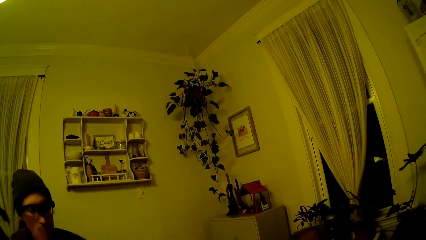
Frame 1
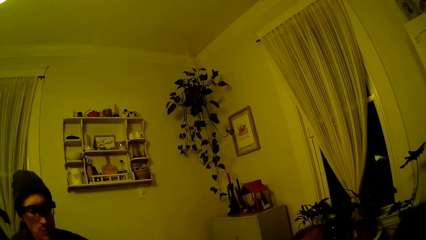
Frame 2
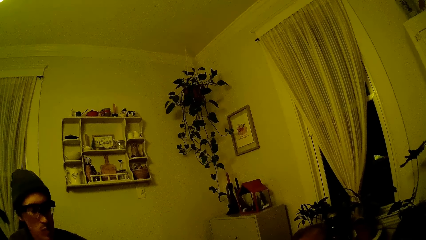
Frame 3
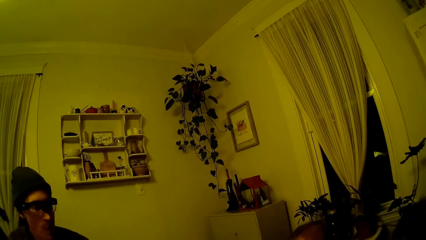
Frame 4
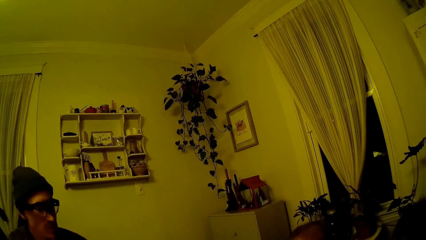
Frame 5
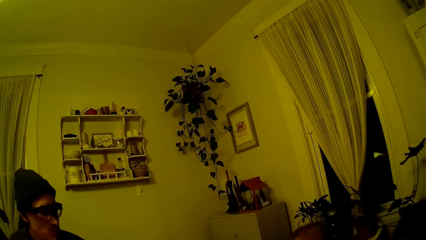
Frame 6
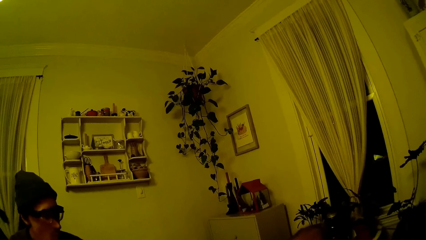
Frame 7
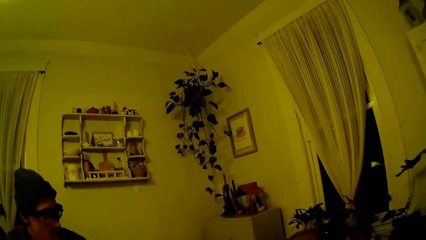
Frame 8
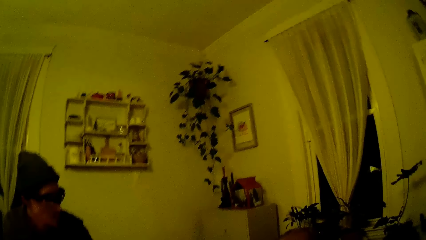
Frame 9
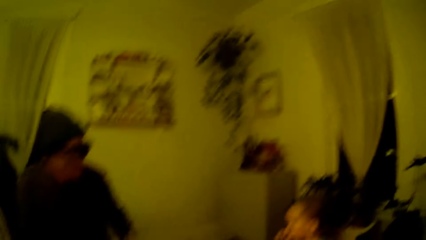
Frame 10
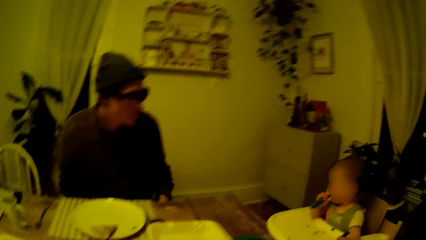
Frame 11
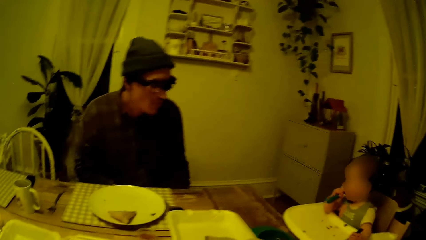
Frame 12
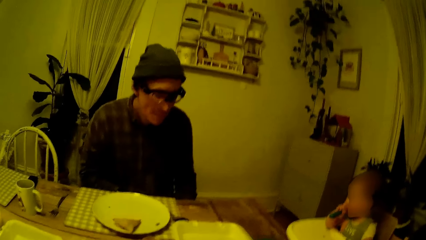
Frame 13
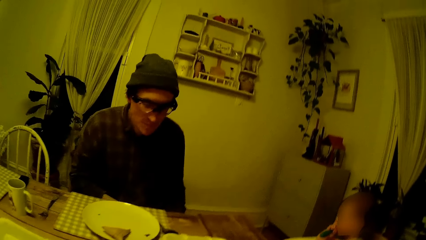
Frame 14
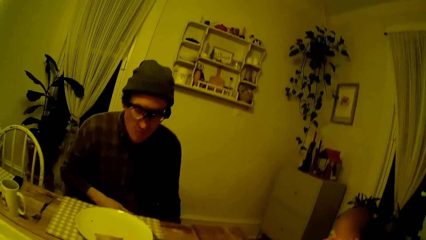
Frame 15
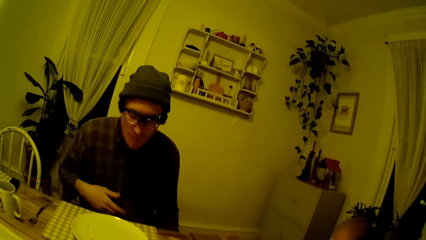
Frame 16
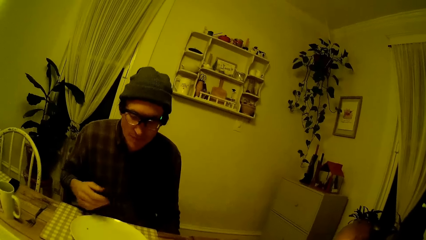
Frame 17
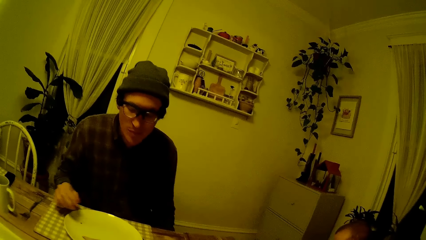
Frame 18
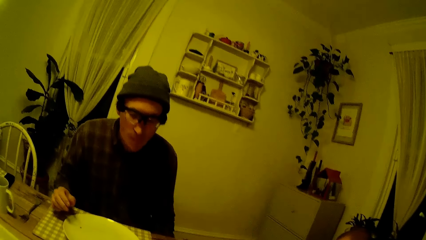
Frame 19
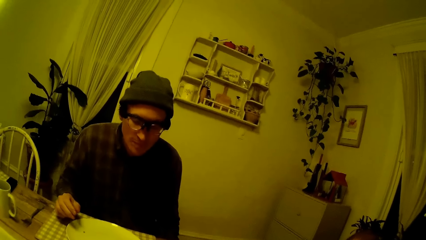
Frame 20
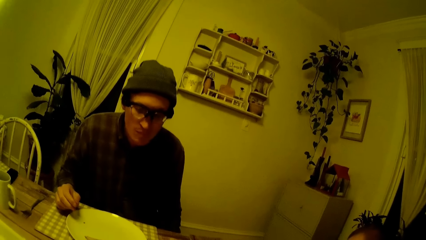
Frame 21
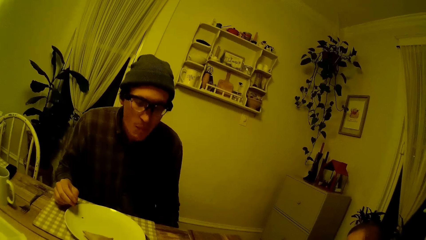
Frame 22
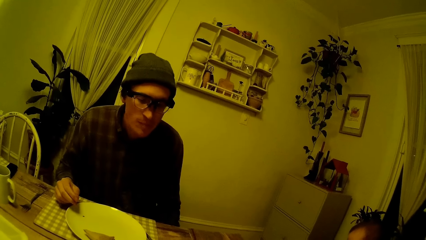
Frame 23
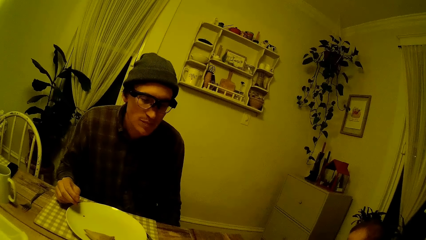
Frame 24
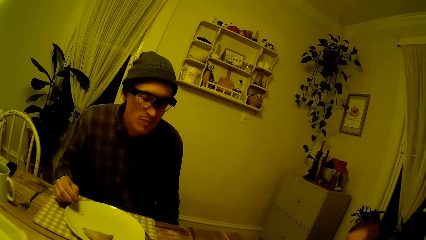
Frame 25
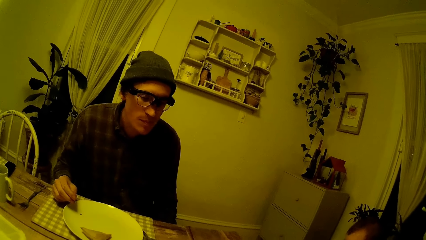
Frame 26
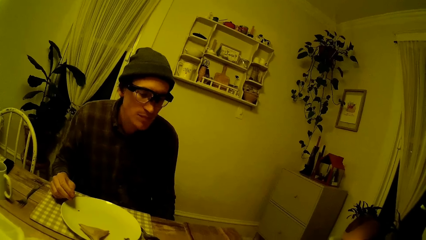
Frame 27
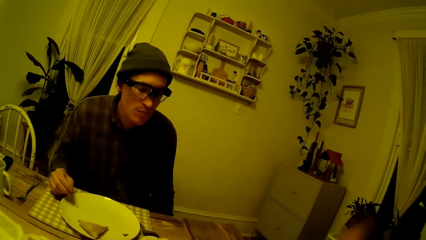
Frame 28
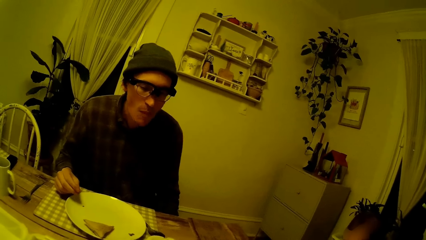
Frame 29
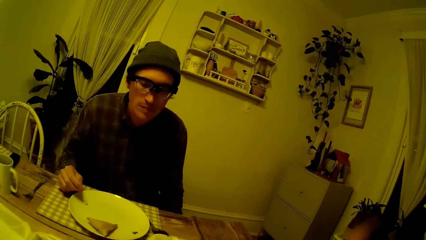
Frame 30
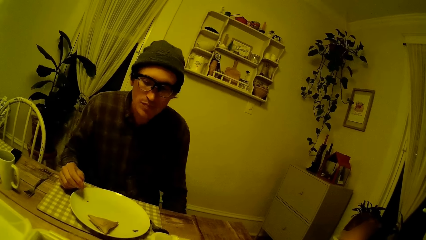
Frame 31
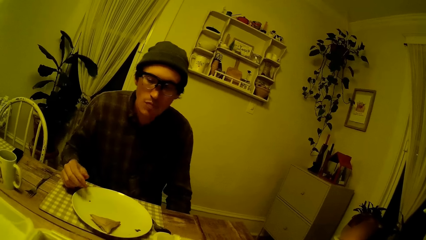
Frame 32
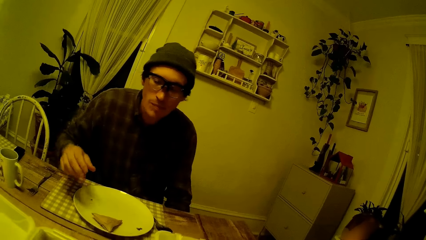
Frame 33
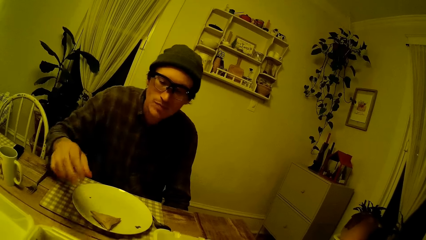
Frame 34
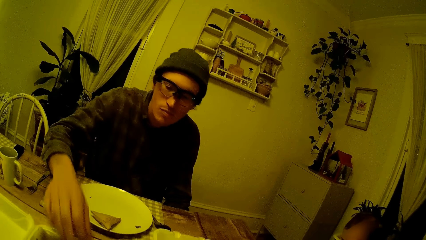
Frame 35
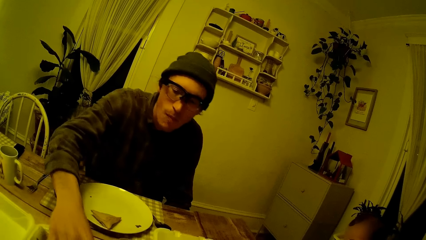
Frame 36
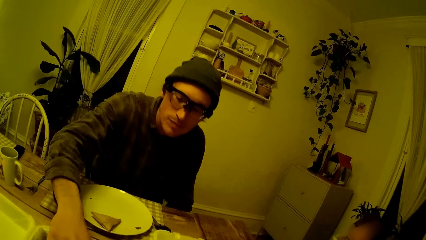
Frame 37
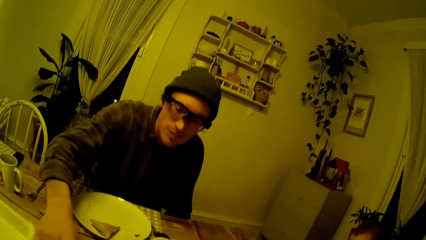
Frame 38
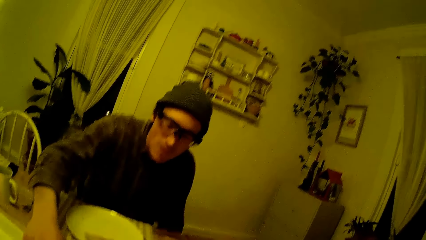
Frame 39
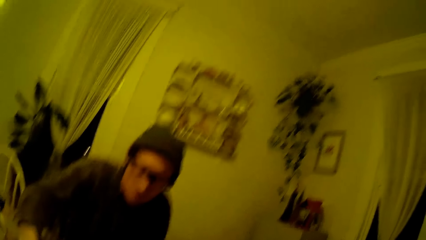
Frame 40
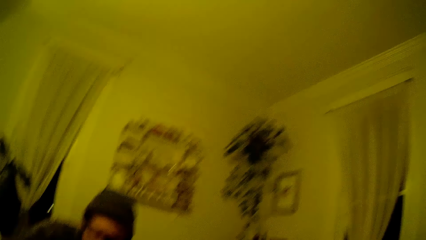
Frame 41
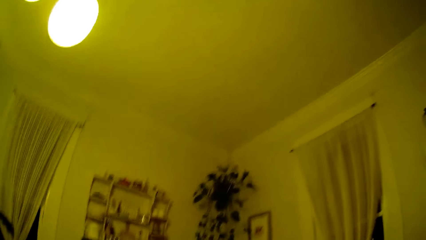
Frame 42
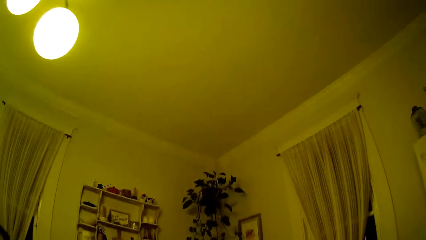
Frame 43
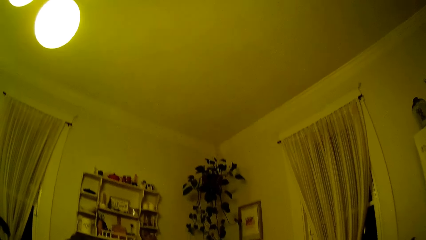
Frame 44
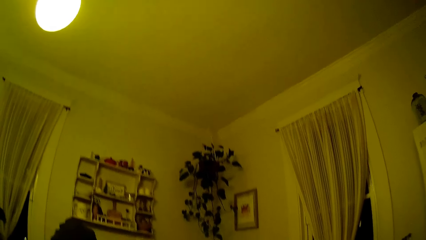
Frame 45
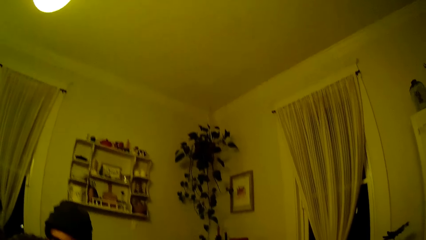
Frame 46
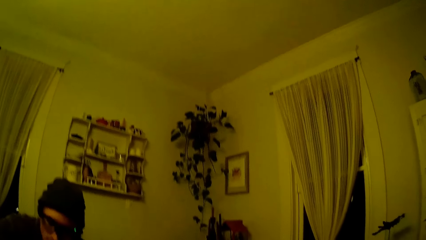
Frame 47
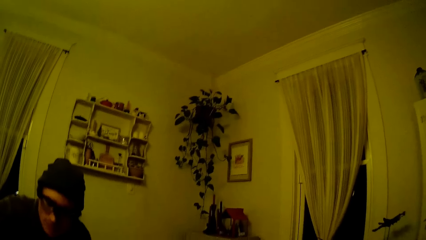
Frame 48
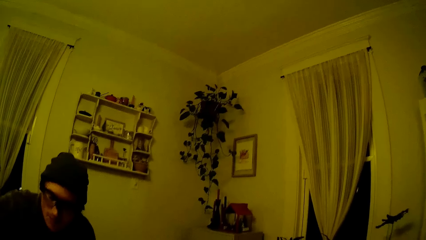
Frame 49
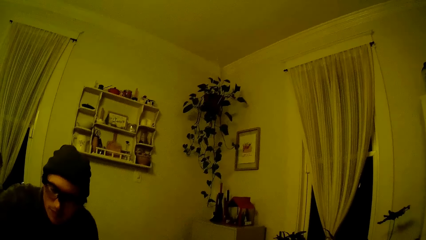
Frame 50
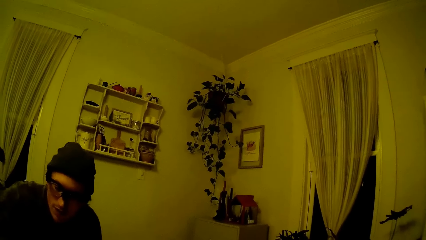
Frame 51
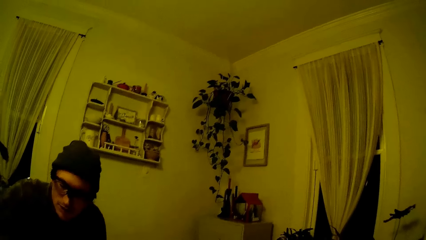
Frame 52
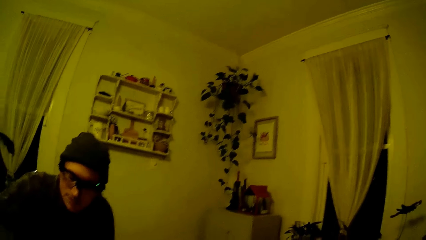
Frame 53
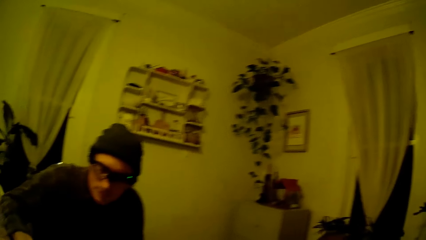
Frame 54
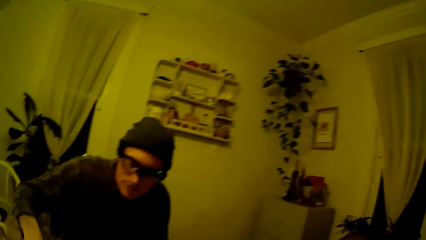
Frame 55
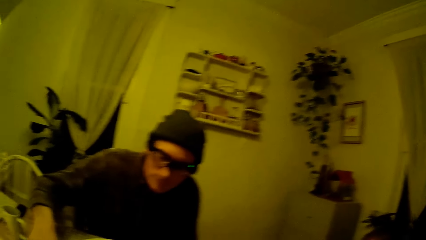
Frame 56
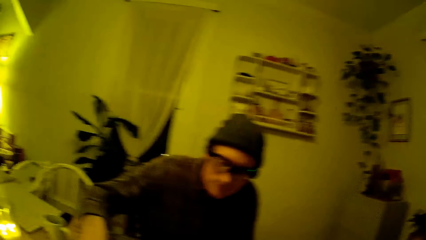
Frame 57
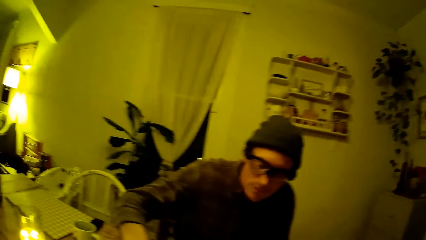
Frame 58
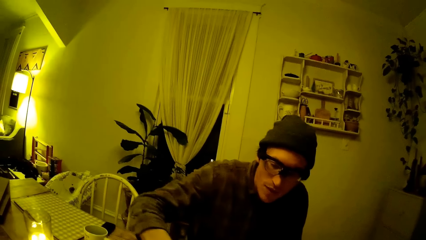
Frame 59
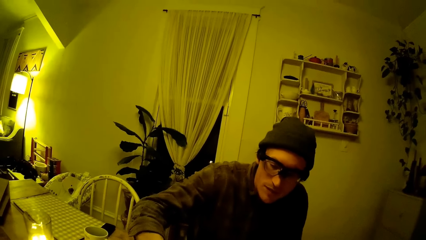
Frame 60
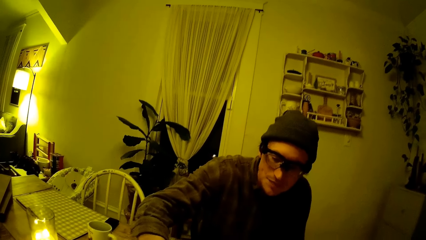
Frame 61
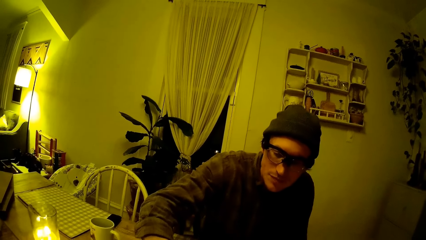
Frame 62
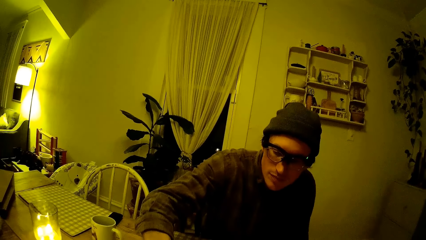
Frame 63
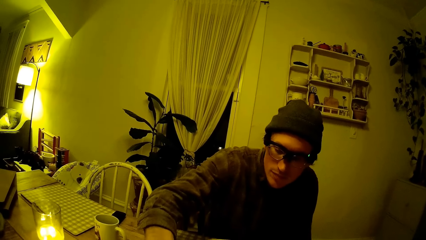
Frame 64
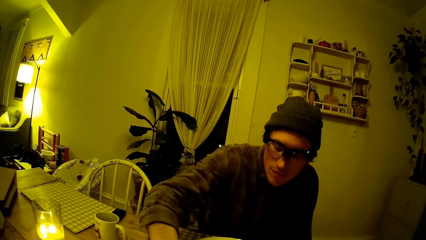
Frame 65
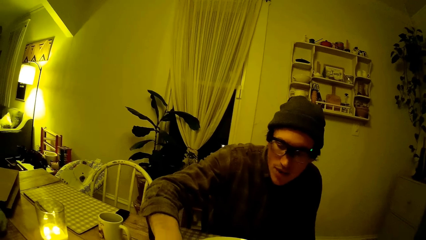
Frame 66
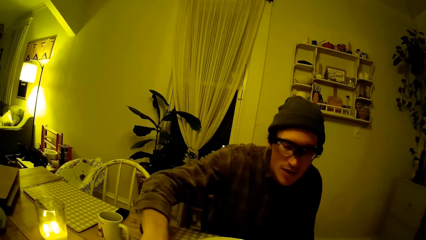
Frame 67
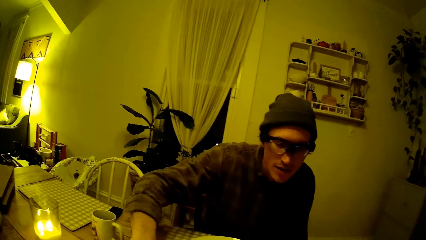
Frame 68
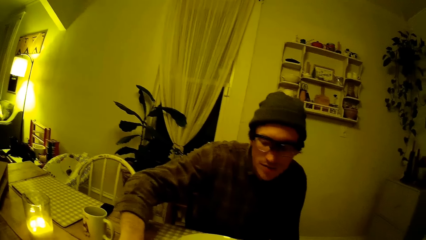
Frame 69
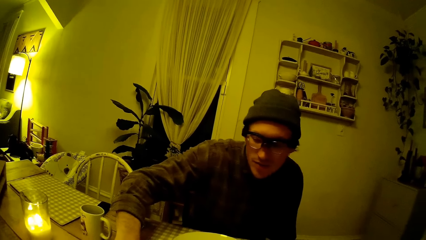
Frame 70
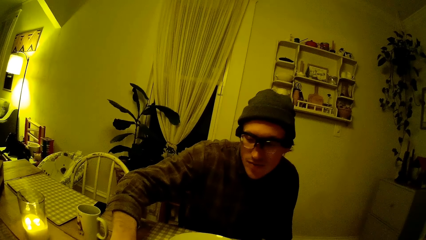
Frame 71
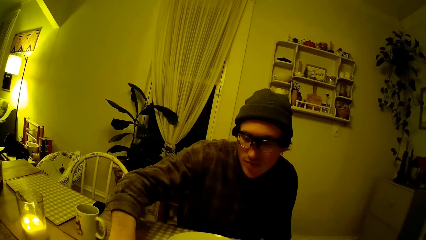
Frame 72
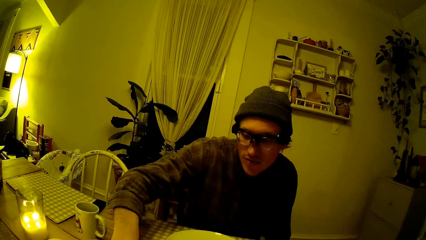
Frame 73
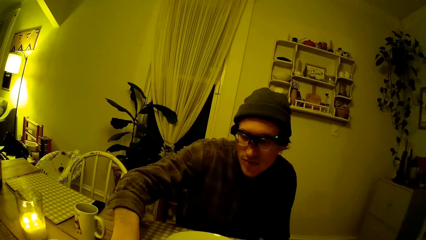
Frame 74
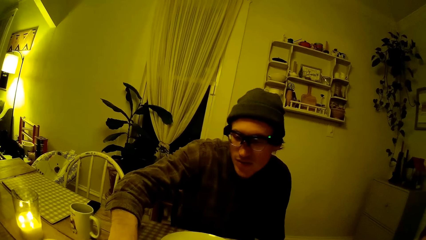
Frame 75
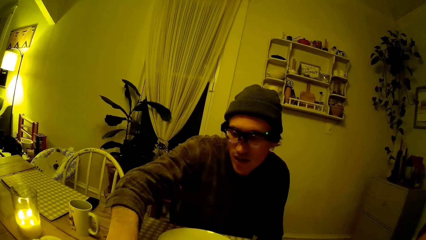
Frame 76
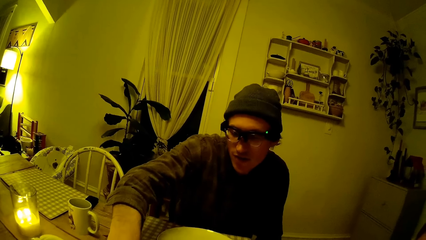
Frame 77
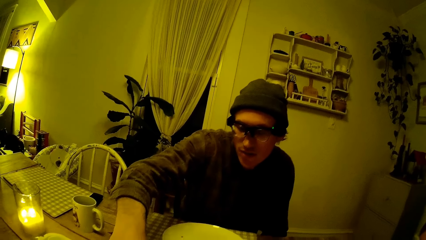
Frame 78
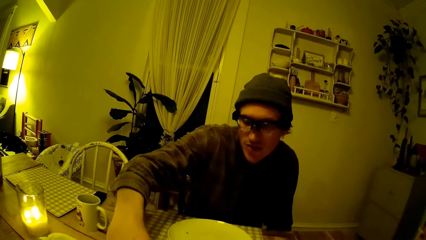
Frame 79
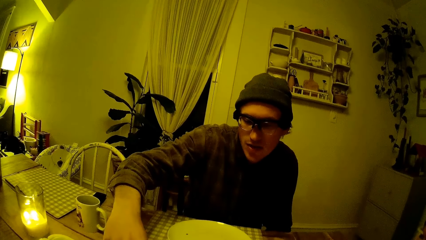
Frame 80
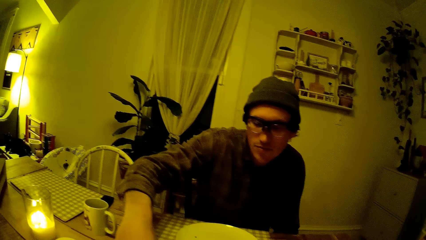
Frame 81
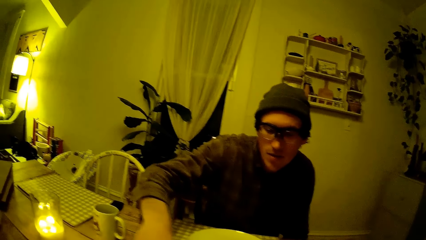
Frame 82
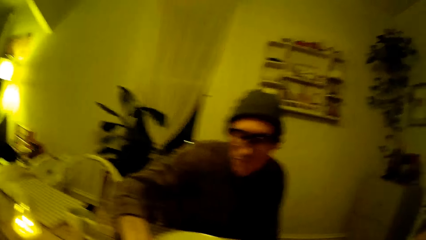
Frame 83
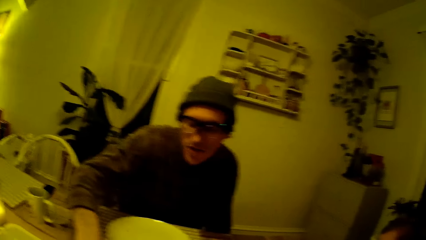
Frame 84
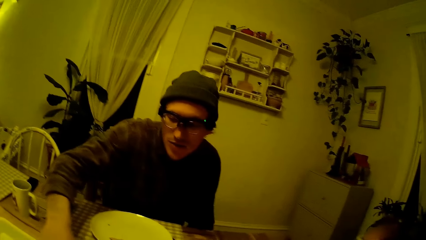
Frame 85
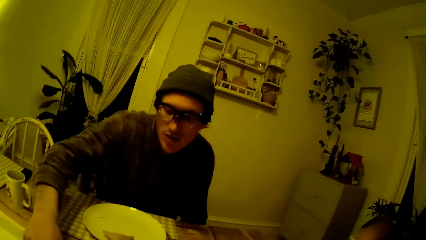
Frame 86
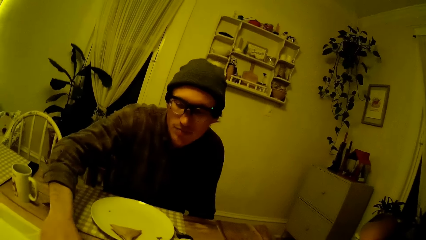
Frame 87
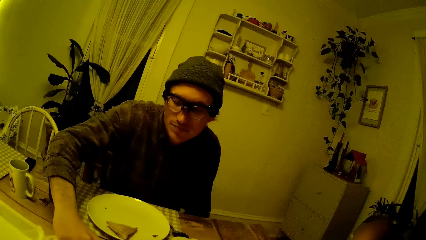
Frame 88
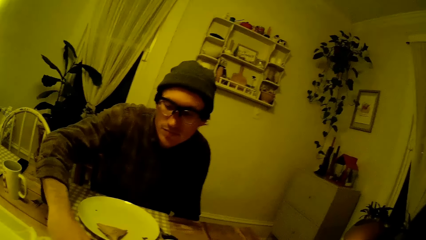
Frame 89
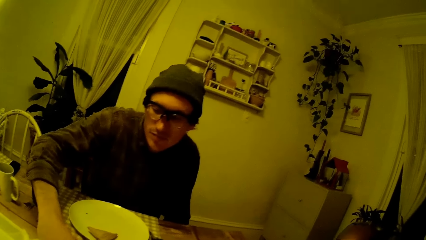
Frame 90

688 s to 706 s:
The camera wearer looks around. The man picks up the pancake from a plate on the table with his right hand. The camera wearer looks around.
